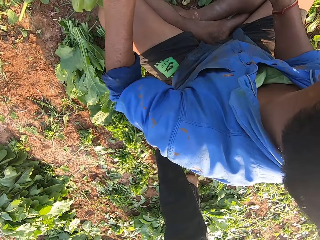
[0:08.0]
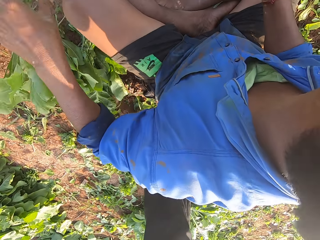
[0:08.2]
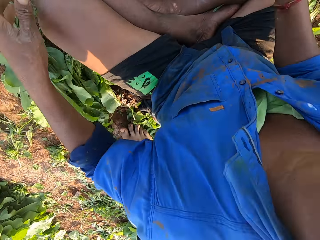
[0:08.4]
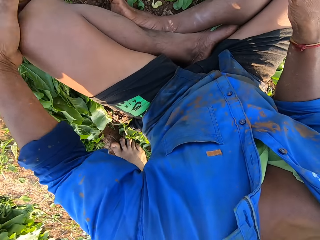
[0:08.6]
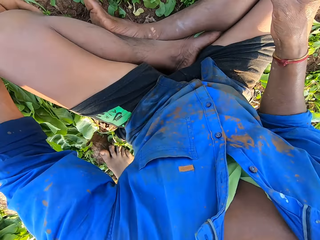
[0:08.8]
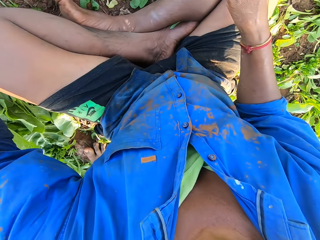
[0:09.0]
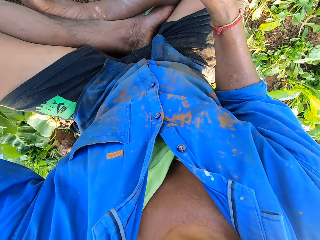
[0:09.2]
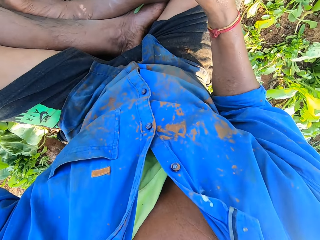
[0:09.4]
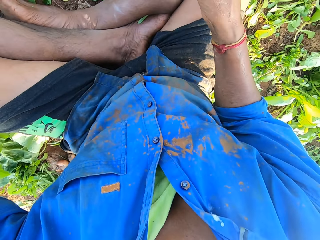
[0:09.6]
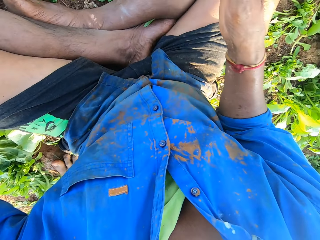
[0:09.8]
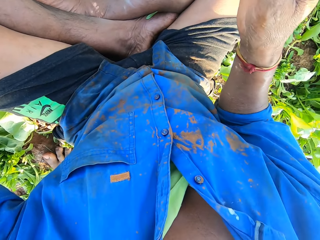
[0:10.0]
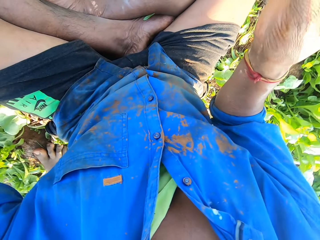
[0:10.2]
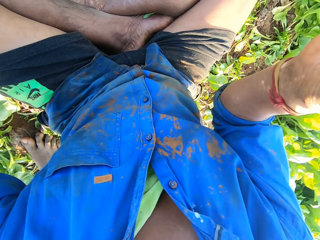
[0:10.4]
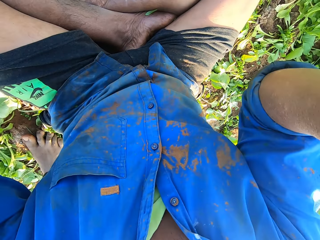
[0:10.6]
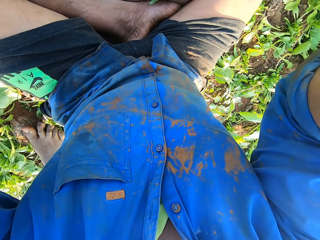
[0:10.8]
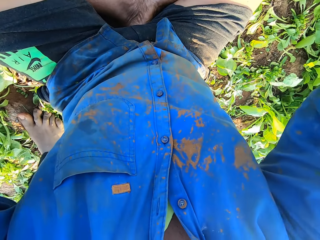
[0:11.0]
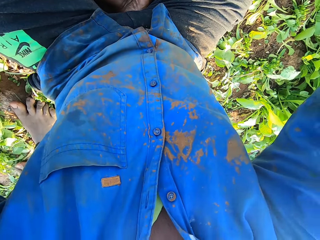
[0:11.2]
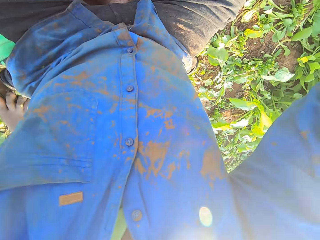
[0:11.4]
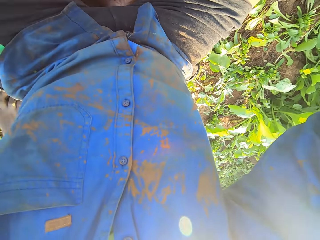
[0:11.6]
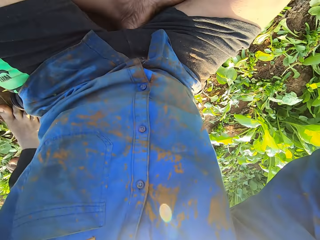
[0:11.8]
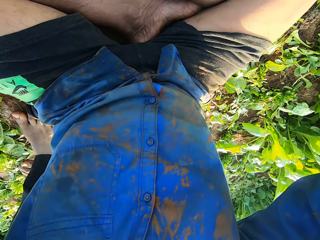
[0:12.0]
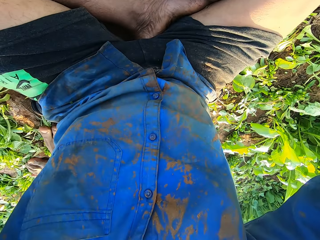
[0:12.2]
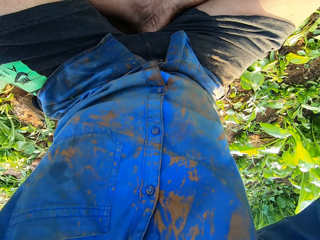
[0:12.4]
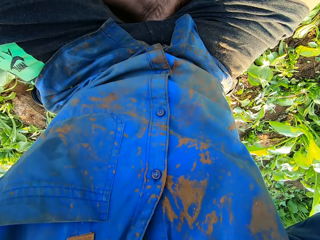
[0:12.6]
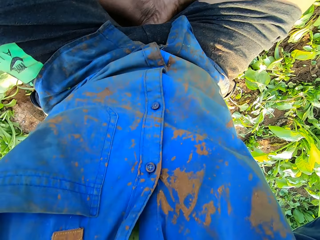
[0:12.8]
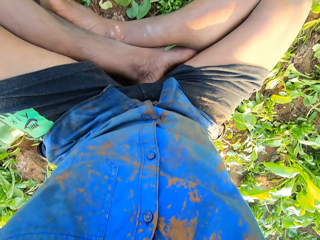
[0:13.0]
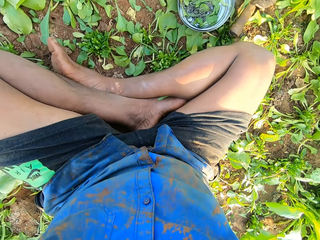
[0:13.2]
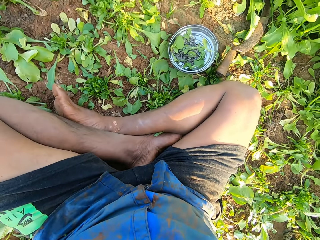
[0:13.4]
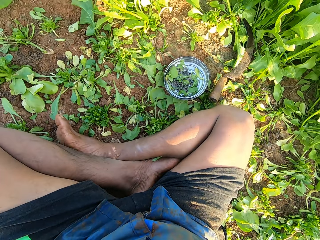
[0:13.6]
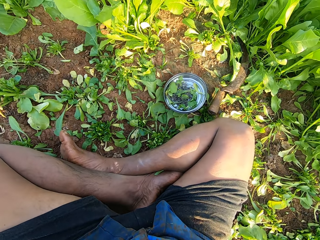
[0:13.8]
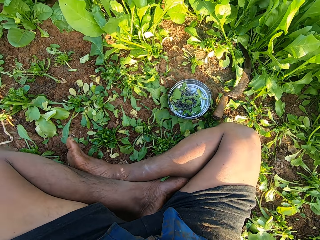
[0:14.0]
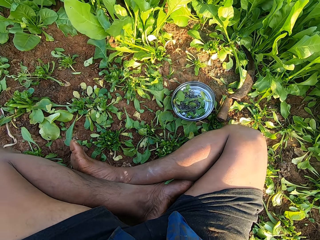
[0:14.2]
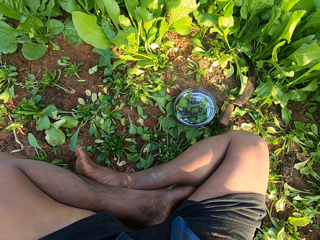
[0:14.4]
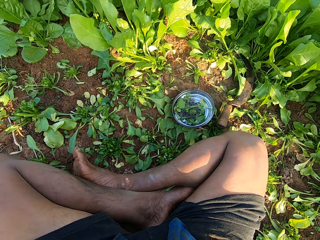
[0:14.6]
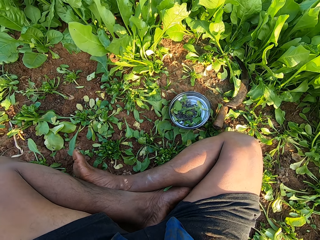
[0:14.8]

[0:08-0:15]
A man interacts with the camera wearer. The camera wearer picks the camera and looks around.

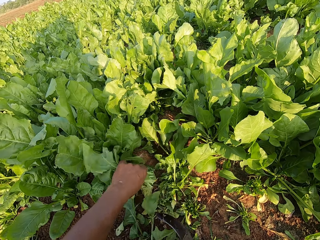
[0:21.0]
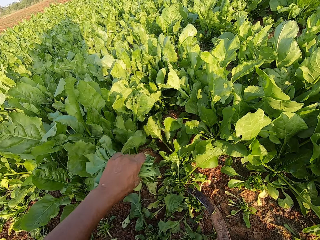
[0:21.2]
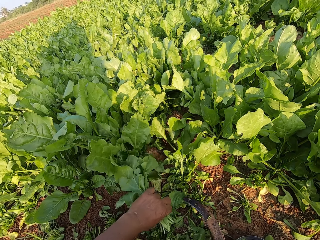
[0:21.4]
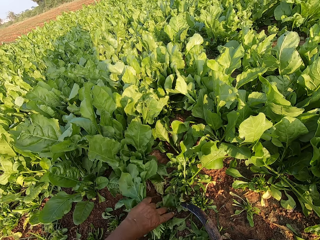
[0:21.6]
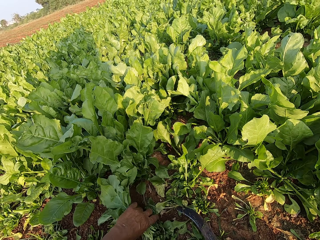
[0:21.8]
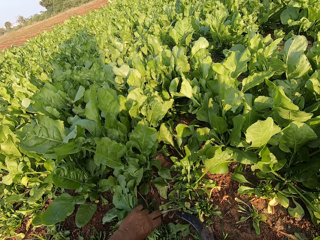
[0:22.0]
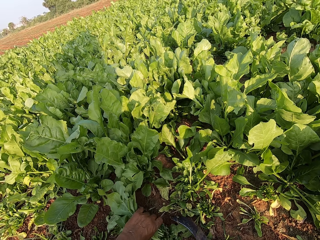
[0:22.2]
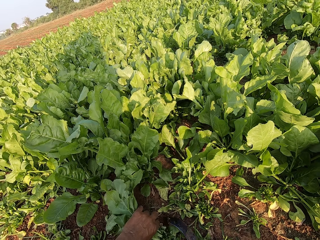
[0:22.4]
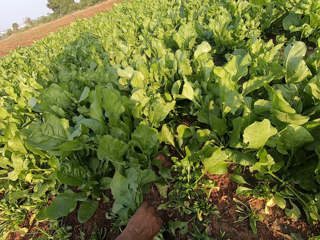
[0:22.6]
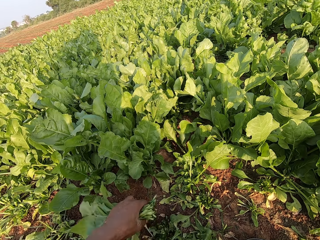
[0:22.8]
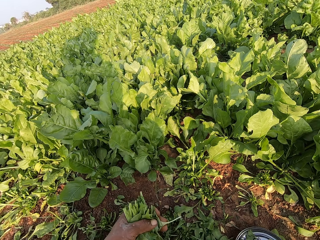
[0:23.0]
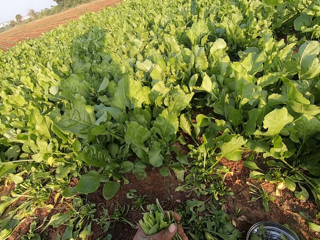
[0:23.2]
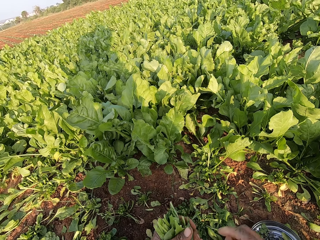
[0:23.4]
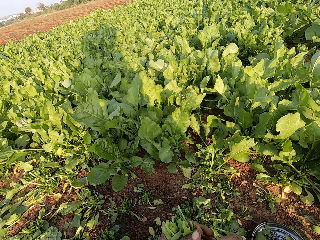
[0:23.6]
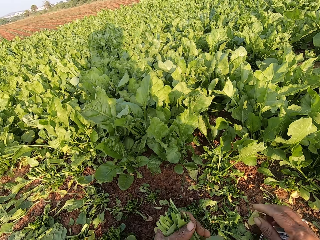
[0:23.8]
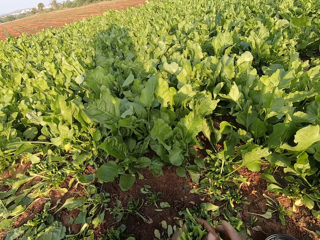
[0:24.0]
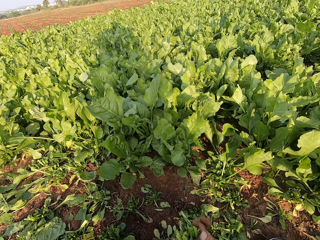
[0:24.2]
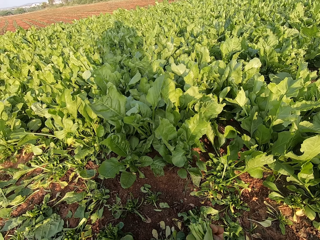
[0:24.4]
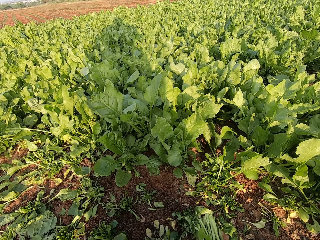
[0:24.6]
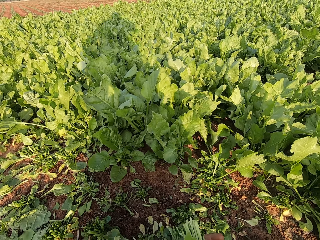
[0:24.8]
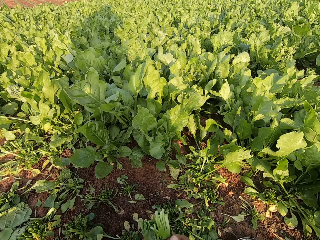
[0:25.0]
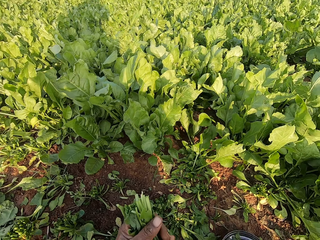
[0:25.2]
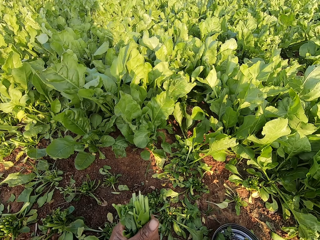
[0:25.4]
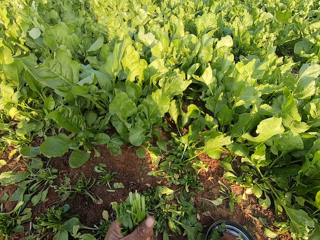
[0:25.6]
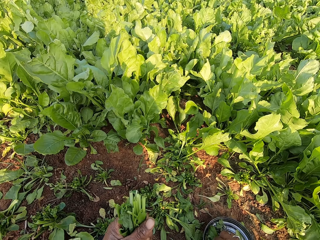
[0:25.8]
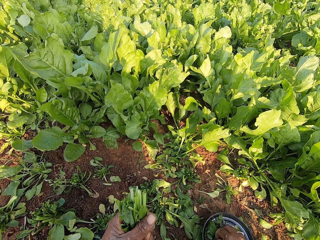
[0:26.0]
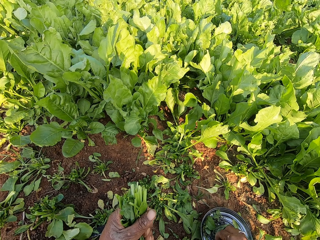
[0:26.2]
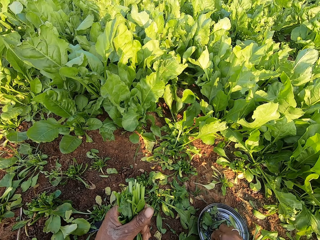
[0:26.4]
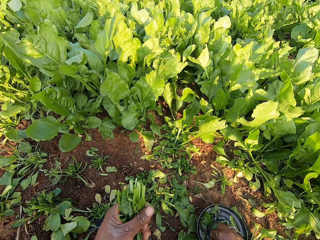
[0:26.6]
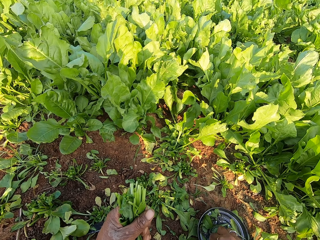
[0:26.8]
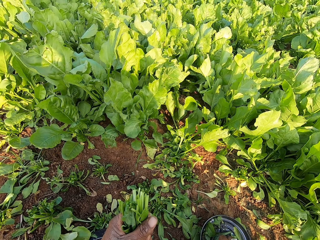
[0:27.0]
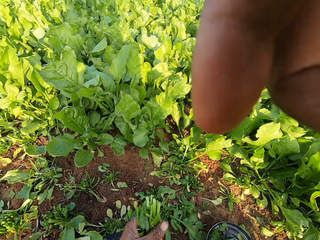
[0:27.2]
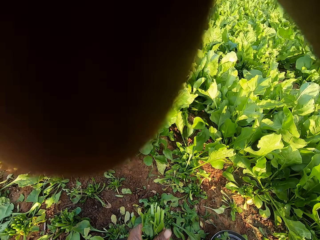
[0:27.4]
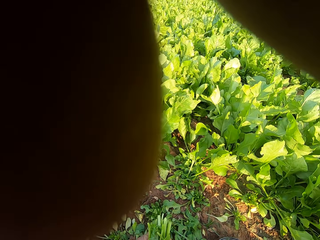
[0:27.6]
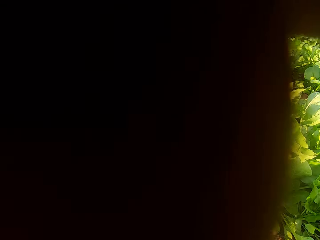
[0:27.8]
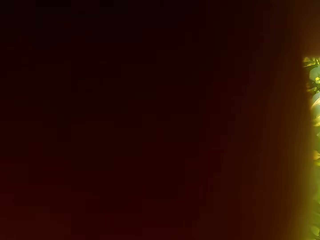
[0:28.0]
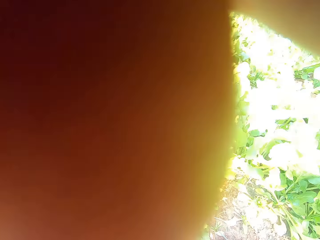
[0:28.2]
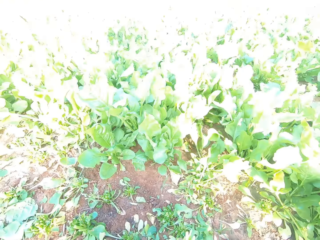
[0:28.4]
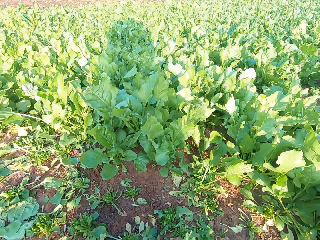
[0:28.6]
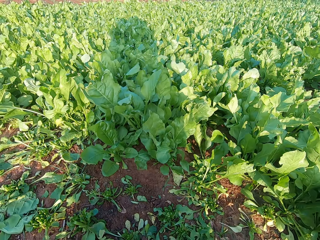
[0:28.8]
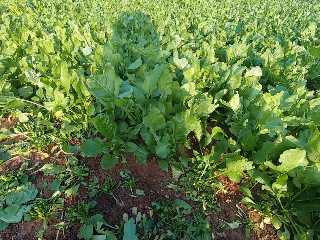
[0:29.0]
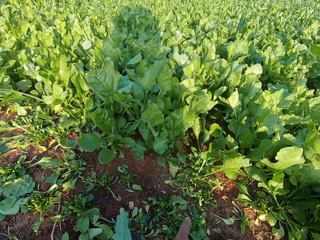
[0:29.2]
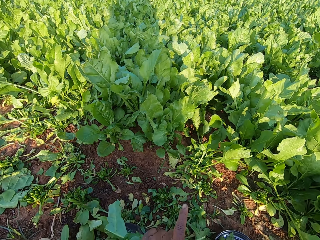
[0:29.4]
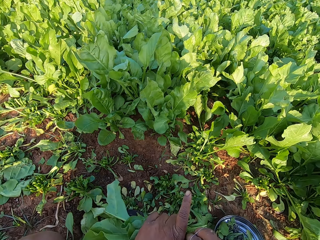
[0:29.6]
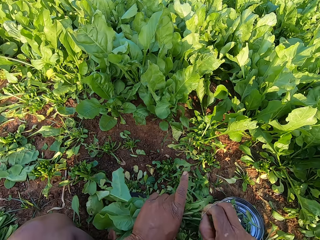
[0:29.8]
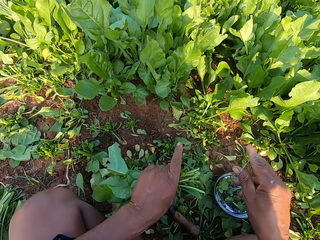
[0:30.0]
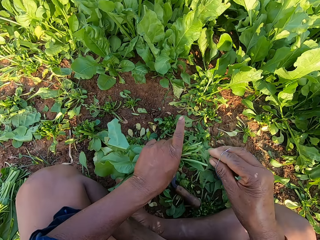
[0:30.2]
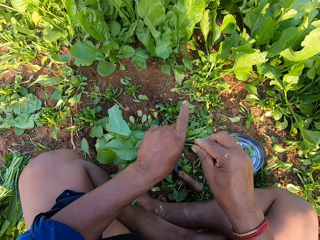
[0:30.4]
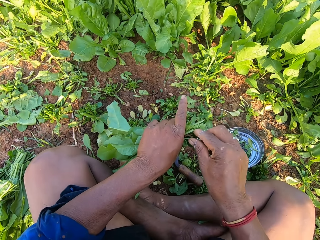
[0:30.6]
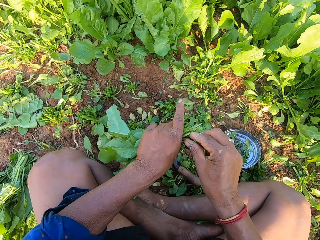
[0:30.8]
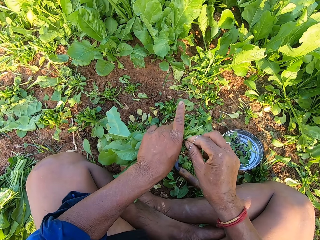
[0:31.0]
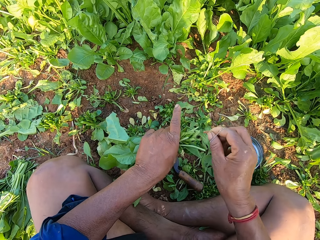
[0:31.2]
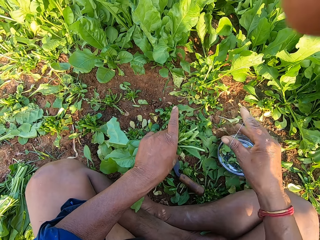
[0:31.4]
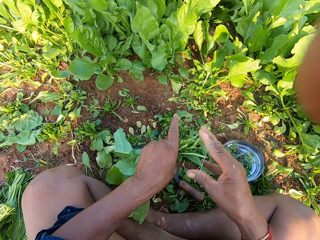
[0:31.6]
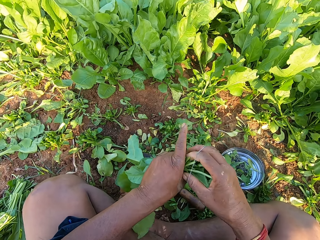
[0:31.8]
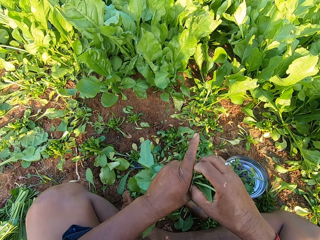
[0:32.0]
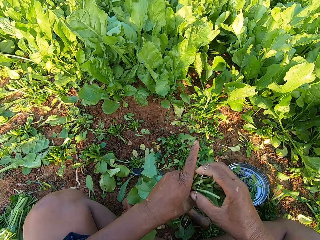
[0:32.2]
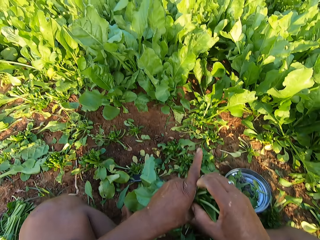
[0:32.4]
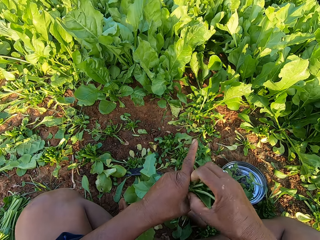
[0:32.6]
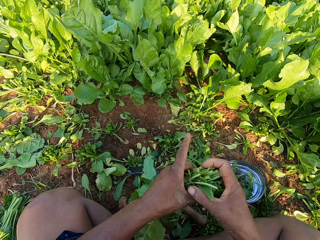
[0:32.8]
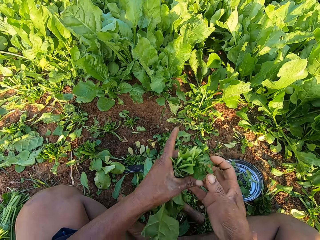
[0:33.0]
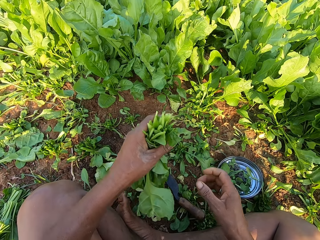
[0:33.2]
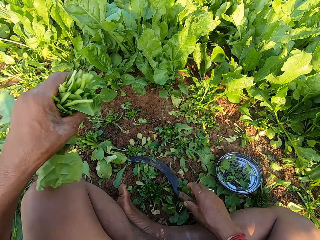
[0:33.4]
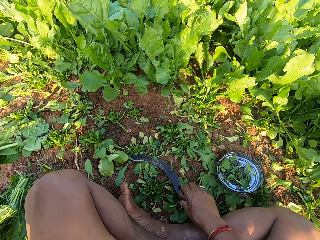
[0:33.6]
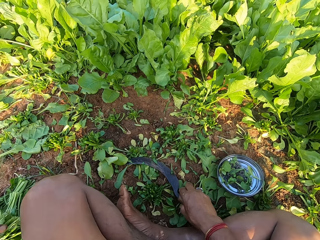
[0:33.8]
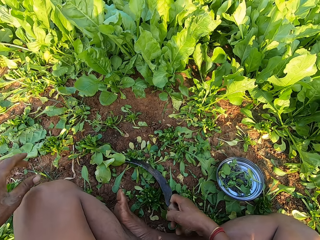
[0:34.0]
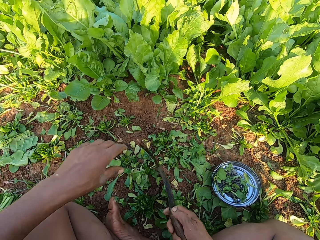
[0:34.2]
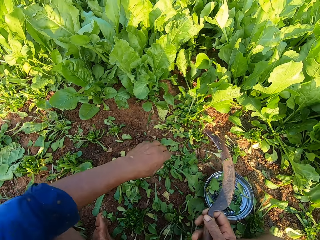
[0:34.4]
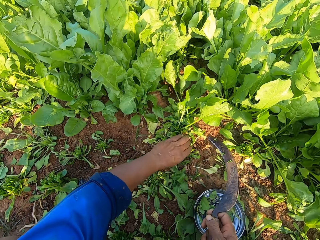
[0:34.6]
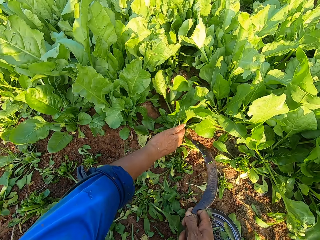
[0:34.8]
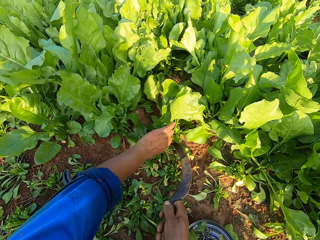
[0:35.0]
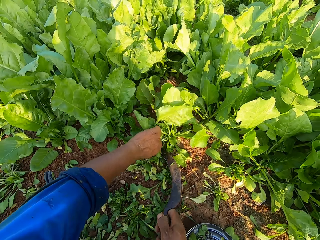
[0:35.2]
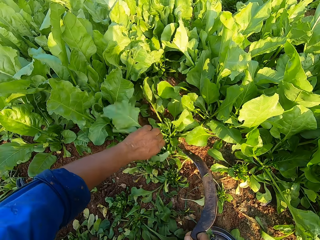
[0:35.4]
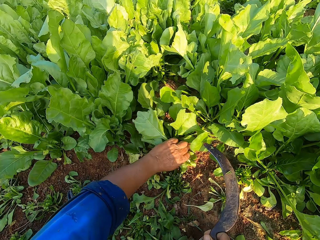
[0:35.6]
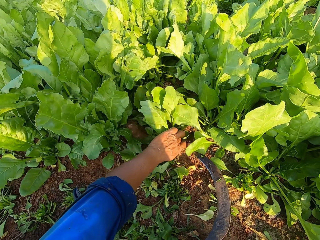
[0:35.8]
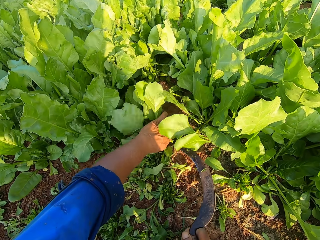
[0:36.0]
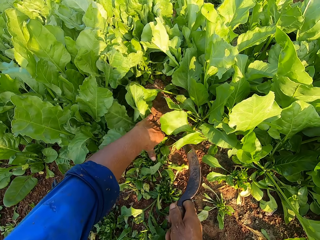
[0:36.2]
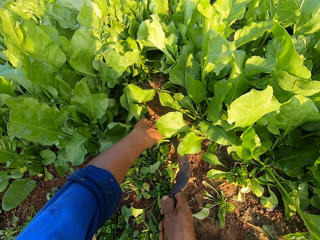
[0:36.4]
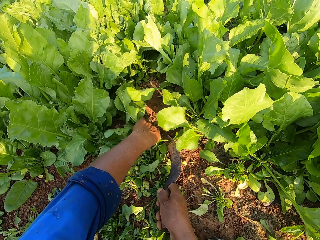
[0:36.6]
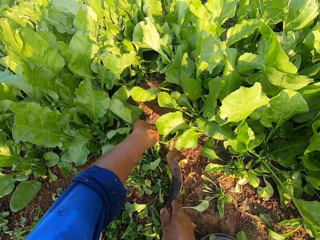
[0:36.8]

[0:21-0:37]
The camera wearer picks the spinach from the ground with his left hand. He sorts the spinach with both hands. He picks a rubber band from a bowl on the ground with his right hand. He touches his head or the camera with his right hand. He binds the spinach in his left hand with the rubber band with both hands. He removes something. He picks the sickle from the ground with his right hand. He drops the spinach on the ground with his left hand. He holds the spinach on the ground with his left hand. He cuts the spinach from the ground with the sickle in his right hand. He plucks leaves.
